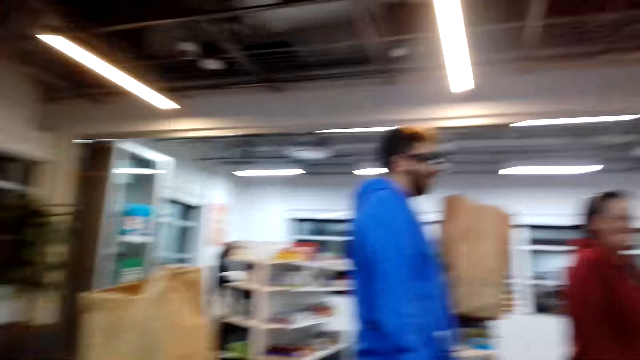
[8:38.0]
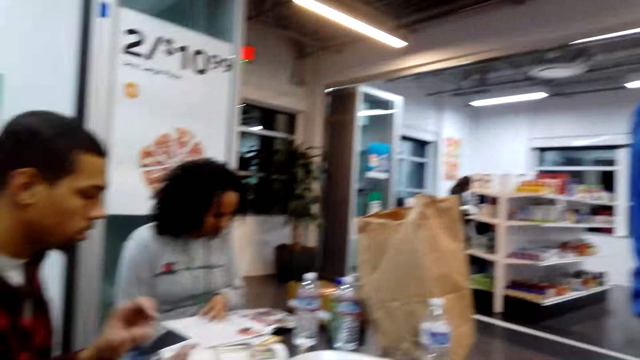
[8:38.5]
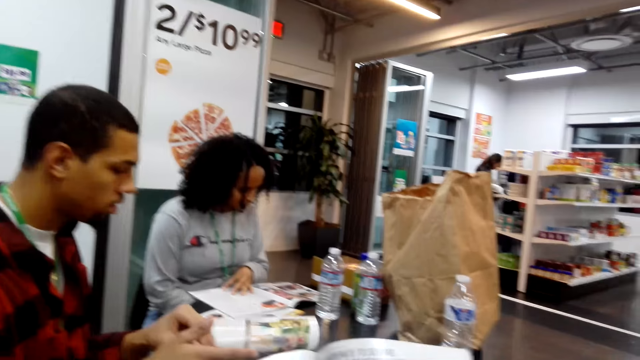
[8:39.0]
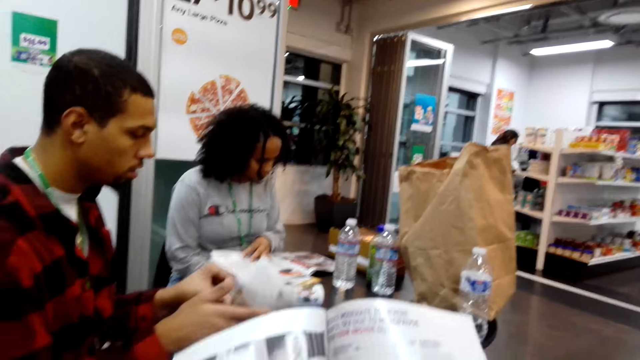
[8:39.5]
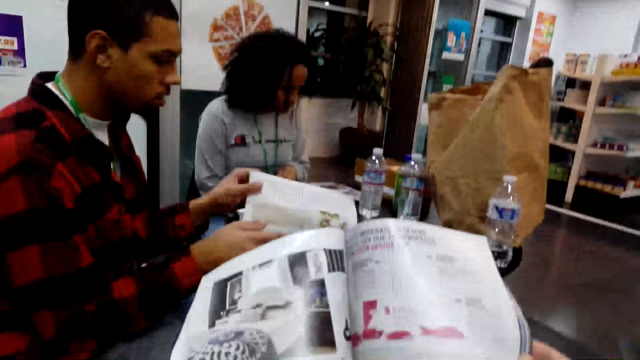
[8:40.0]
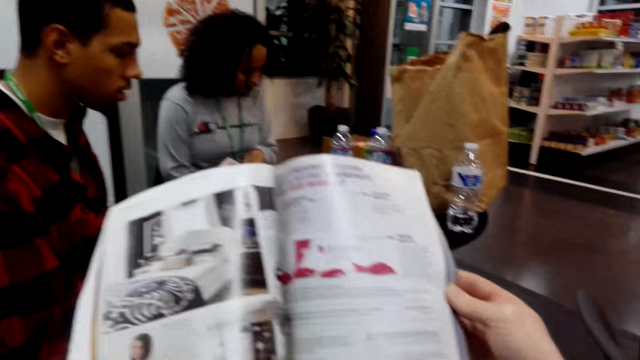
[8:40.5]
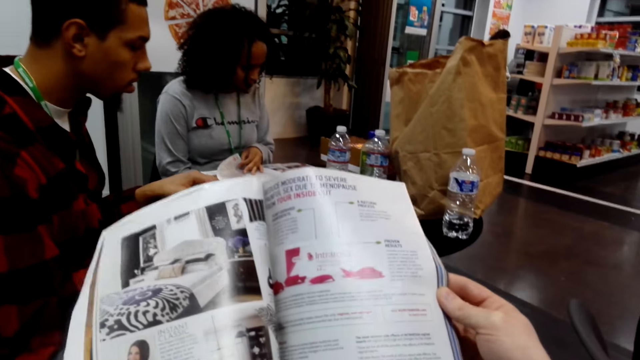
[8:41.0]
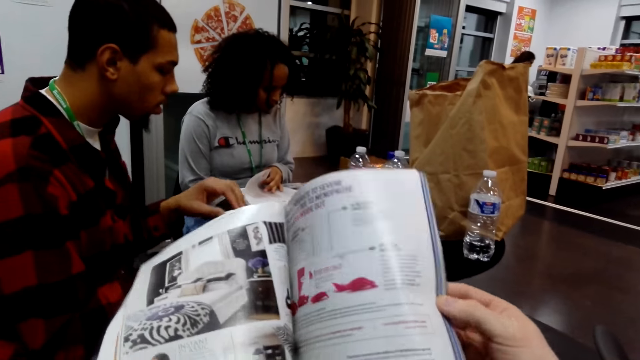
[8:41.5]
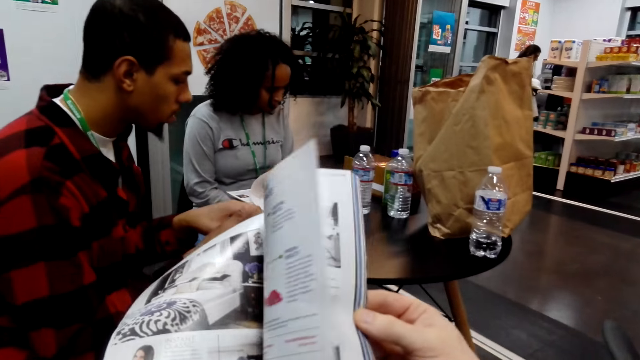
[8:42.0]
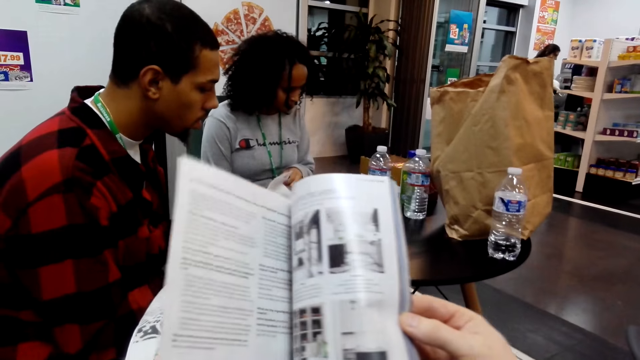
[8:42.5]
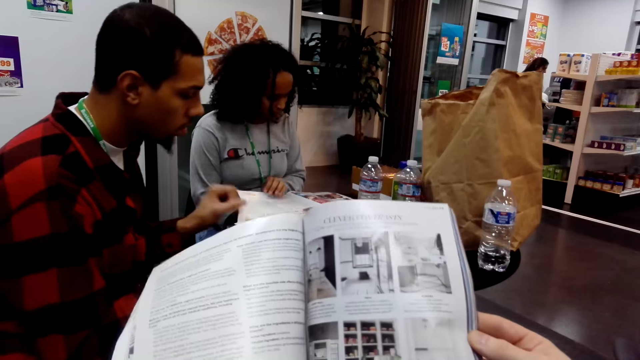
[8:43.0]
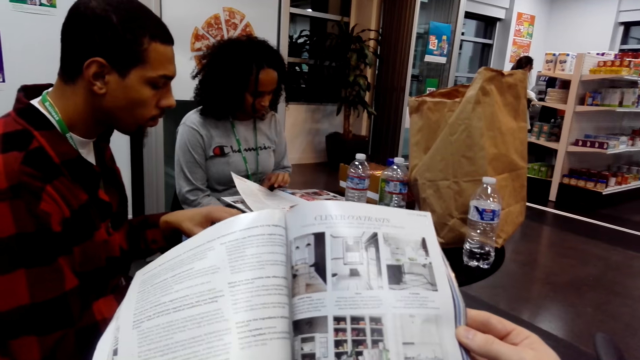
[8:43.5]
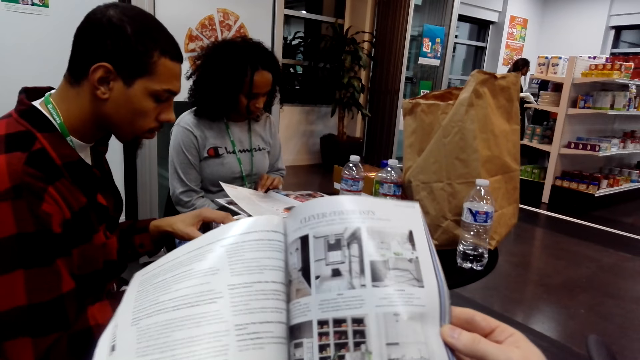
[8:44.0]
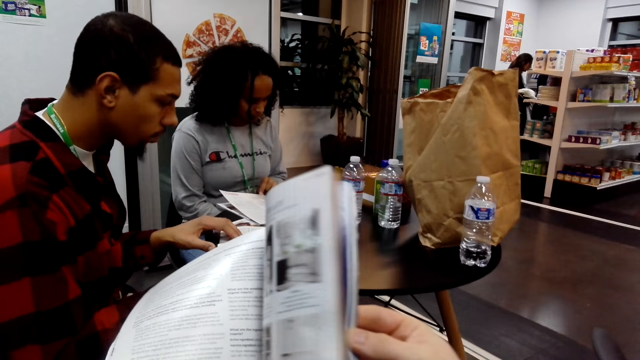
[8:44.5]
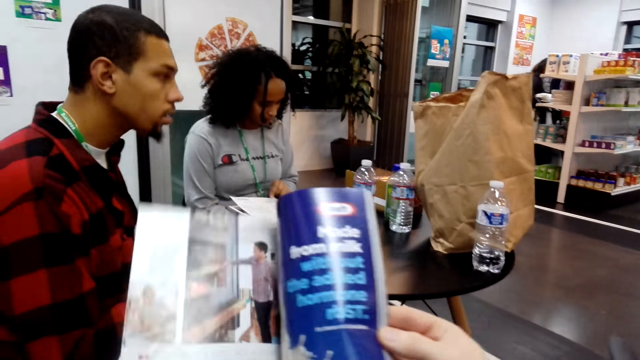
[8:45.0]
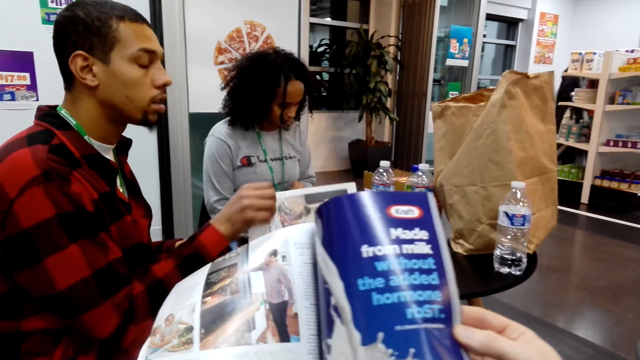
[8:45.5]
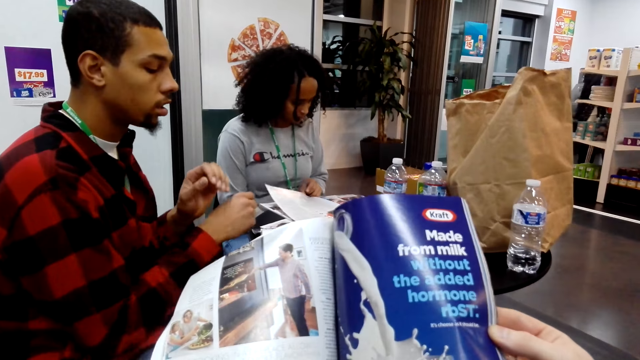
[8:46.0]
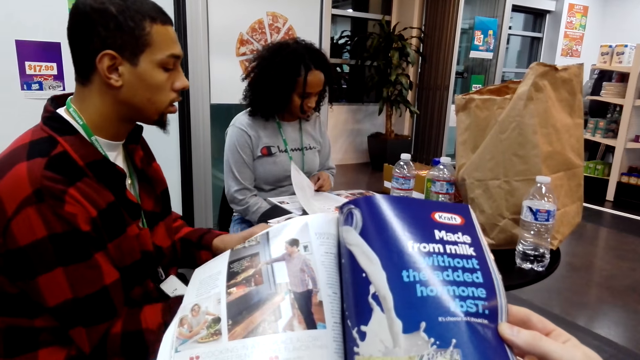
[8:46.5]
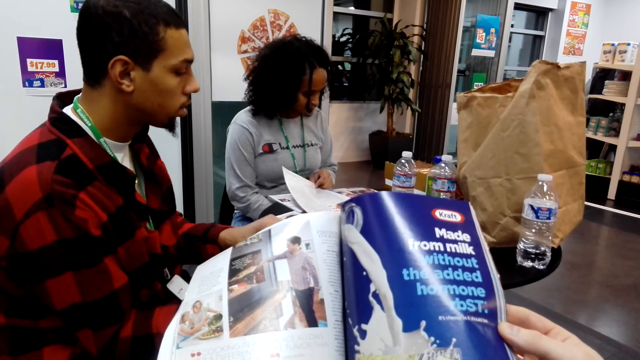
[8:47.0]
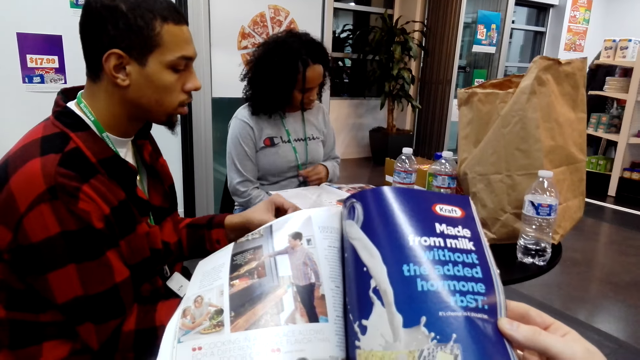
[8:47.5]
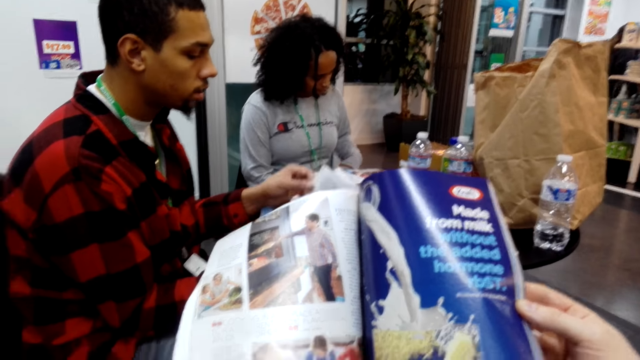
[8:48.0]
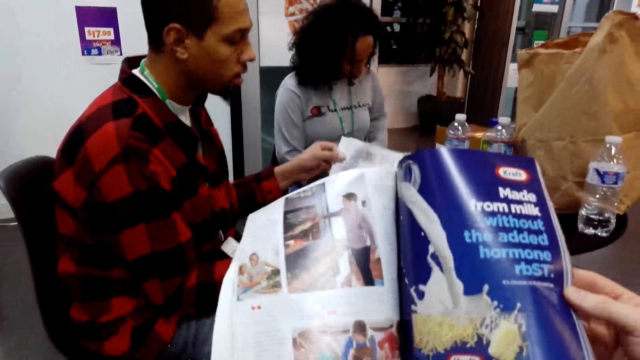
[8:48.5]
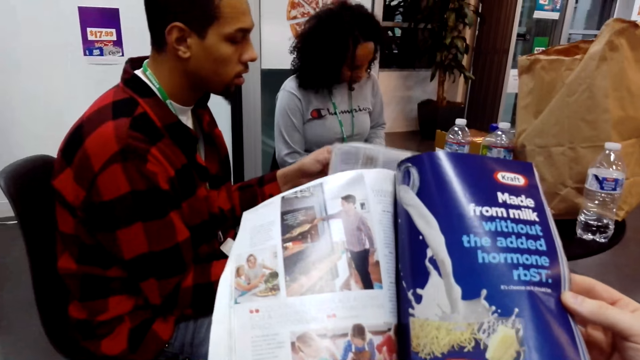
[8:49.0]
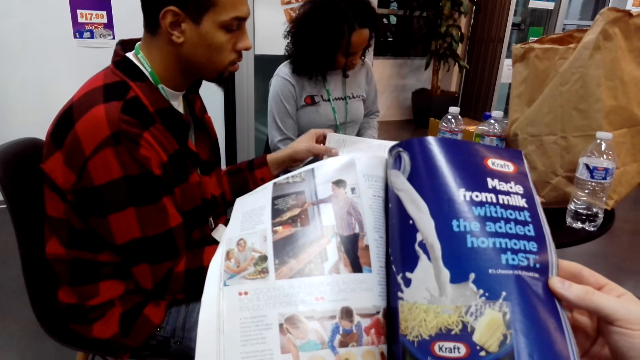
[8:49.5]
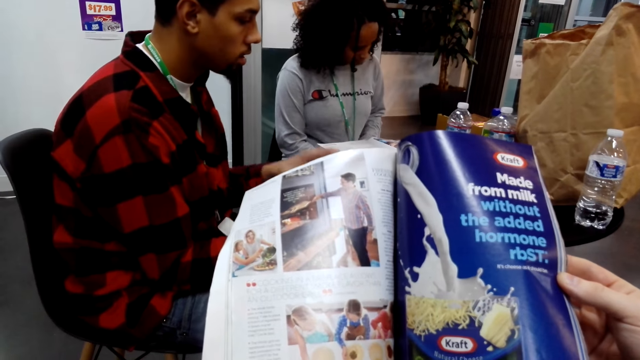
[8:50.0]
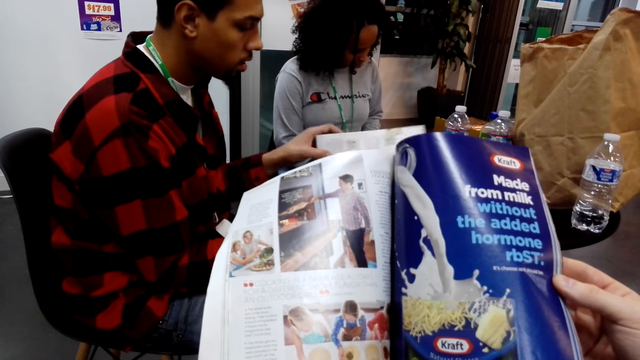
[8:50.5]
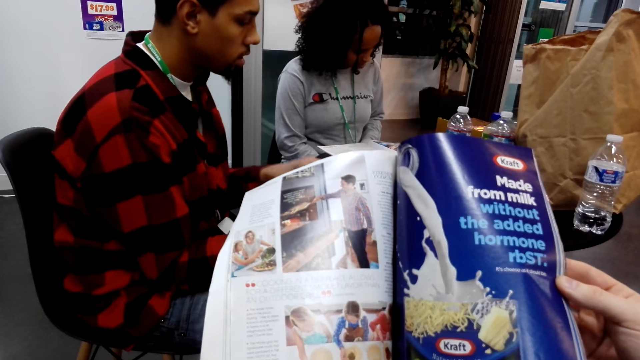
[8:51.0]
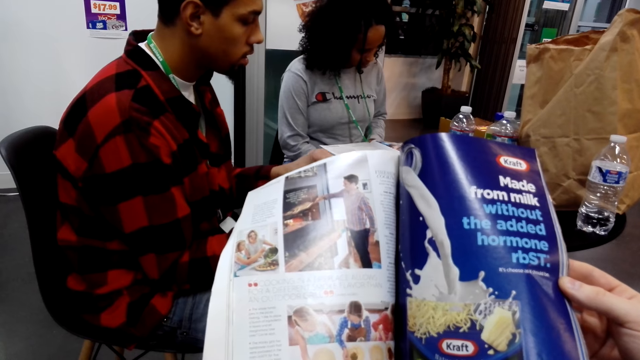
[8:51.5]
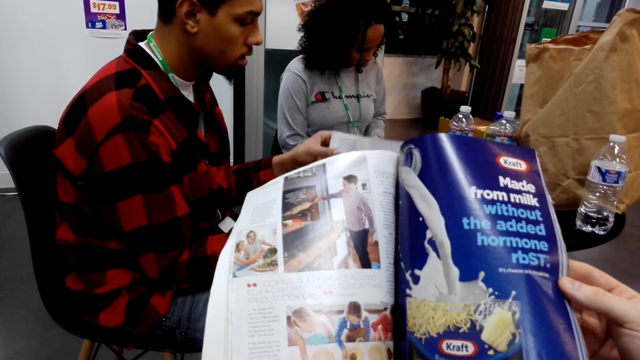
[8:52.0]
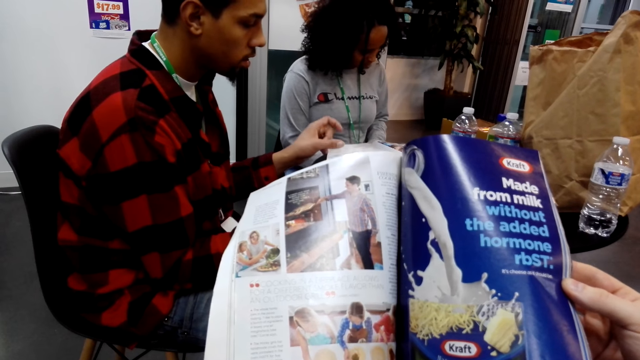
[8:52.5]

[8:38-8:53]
A person turns the book page. The camera wearer reads a magazine. They hold the book and turn the book page. The person turns the book page. The camera wearer holds the book.

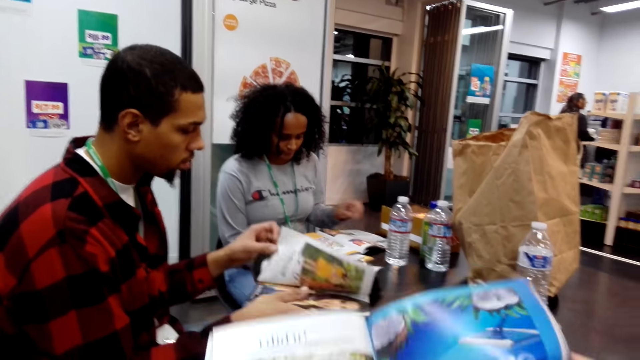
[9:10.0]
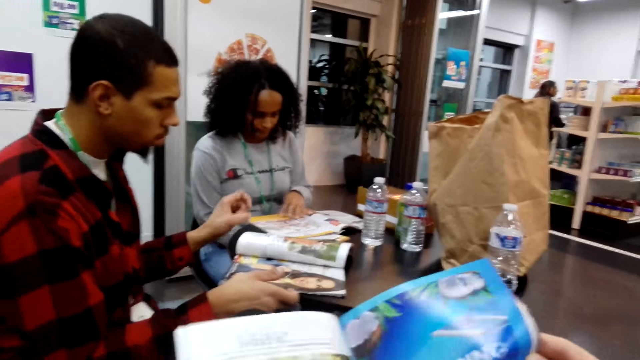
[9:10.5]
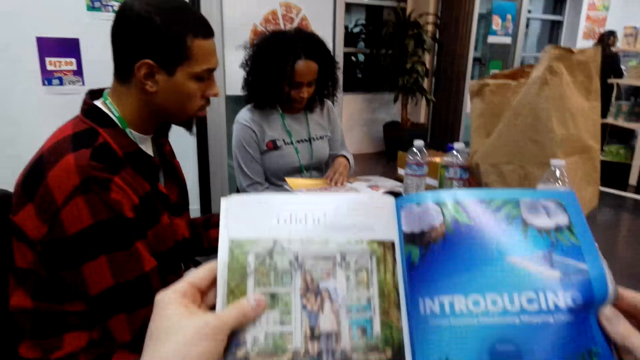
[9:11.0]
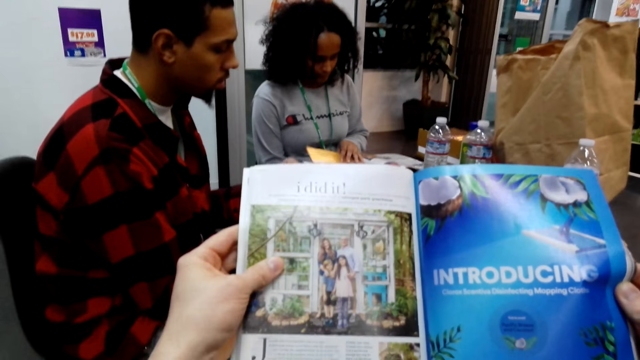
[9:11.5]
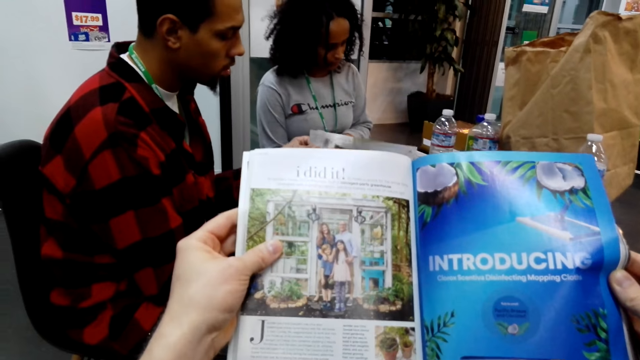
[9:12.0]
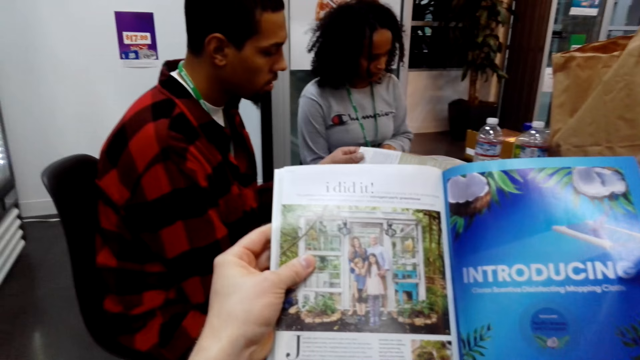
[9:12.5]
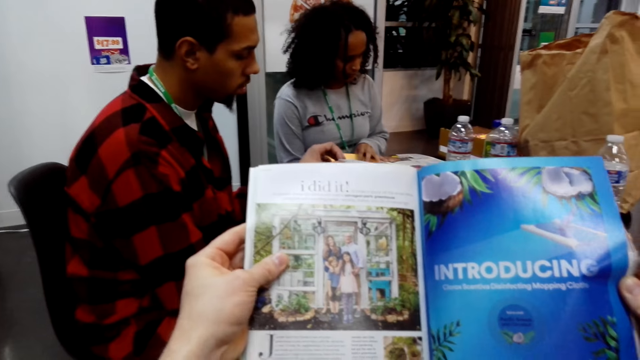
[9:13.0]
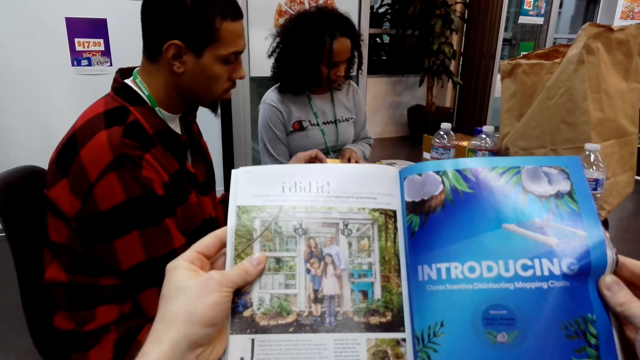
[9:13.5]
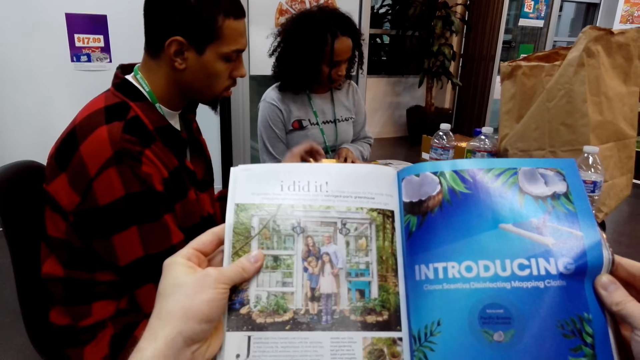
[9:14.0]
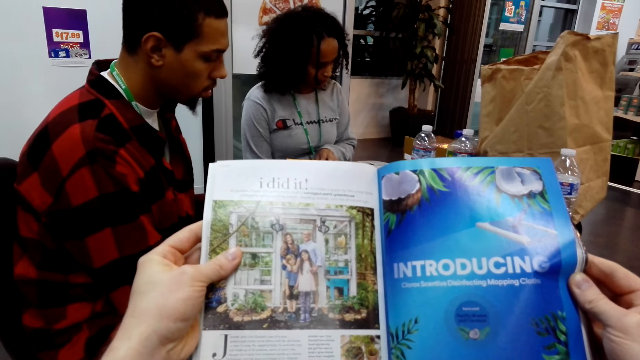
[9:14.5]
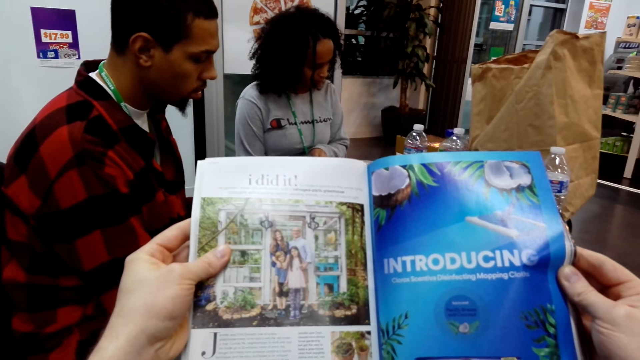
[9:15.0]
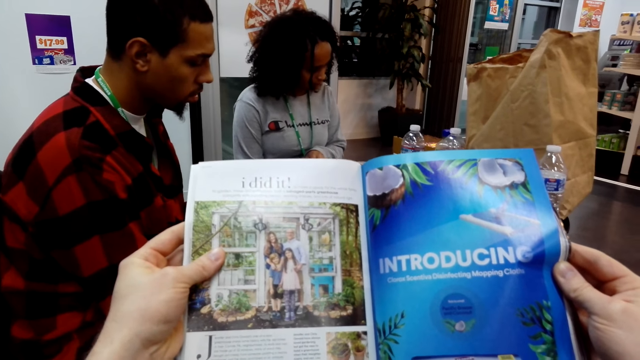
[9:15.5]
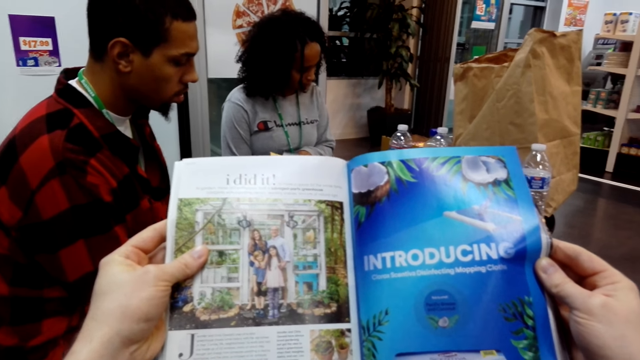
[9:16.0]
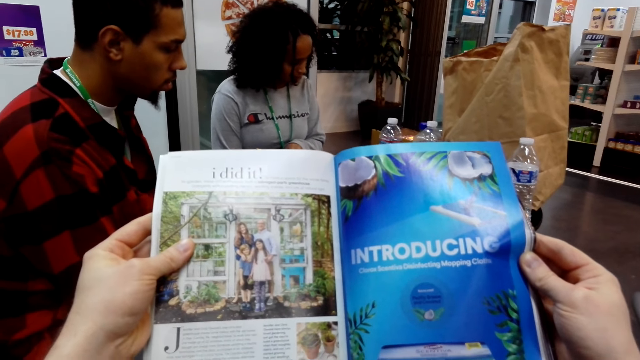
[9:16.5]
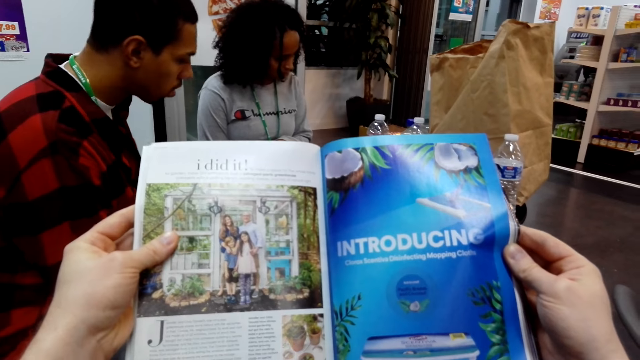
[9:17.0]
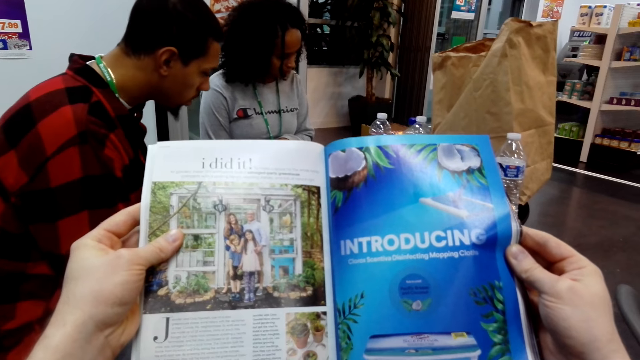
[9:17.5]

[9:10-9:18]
The camera wearer reads the book.
